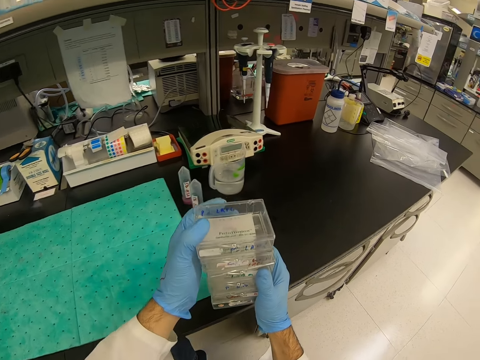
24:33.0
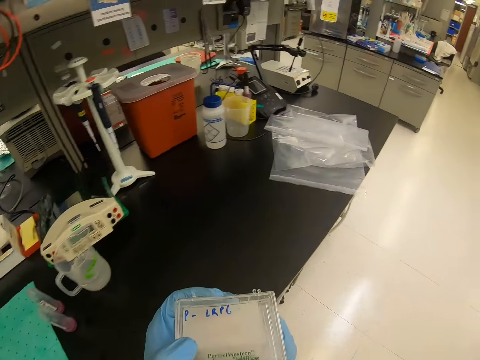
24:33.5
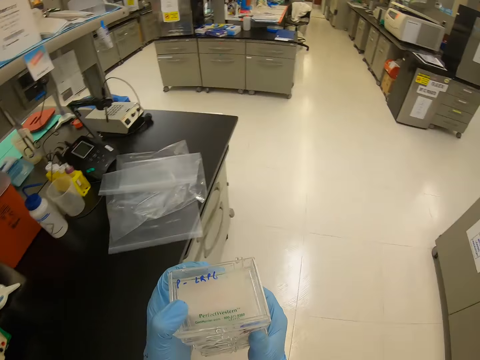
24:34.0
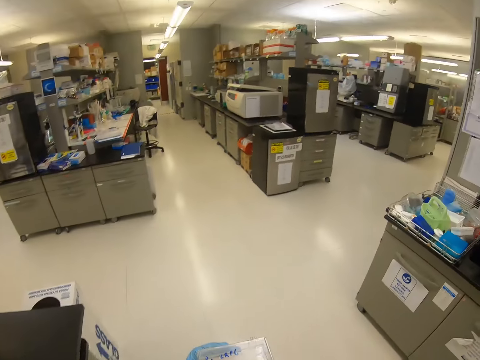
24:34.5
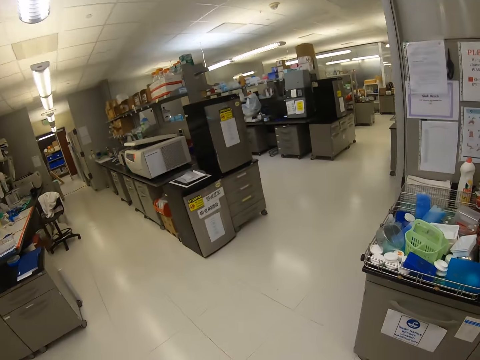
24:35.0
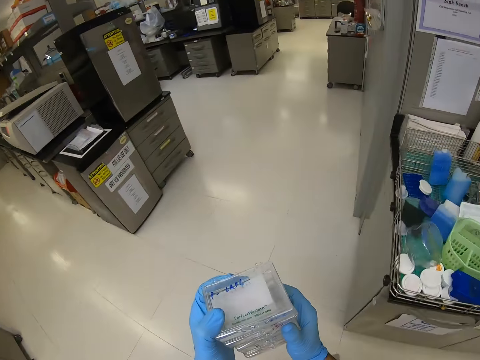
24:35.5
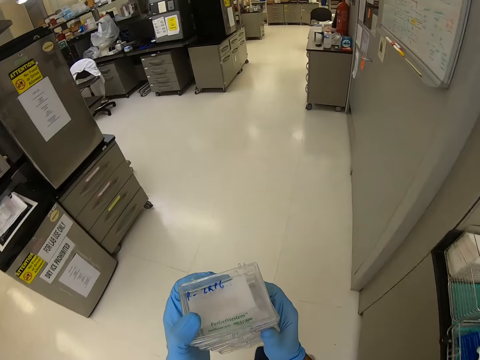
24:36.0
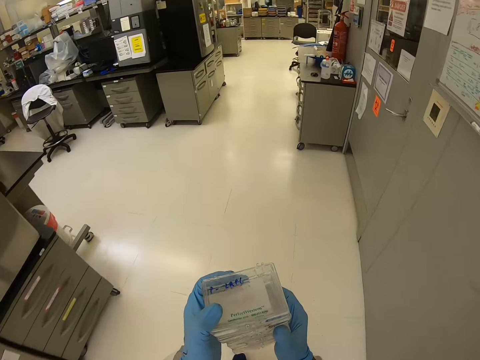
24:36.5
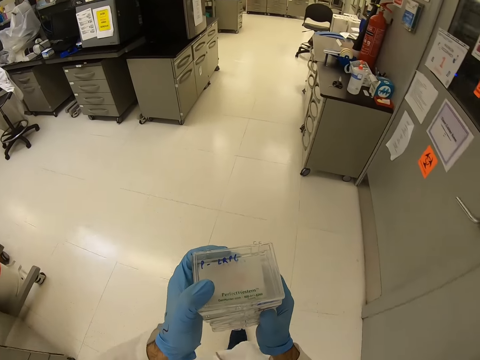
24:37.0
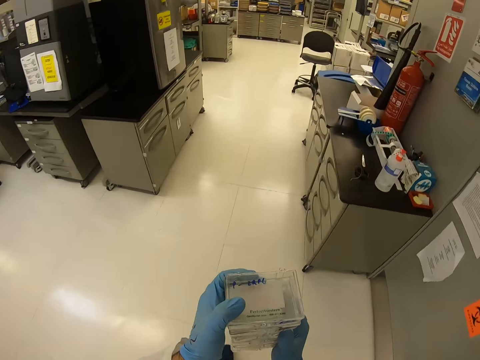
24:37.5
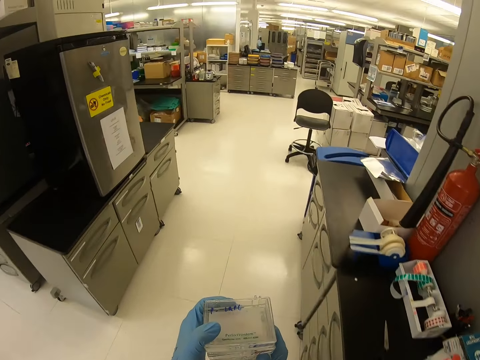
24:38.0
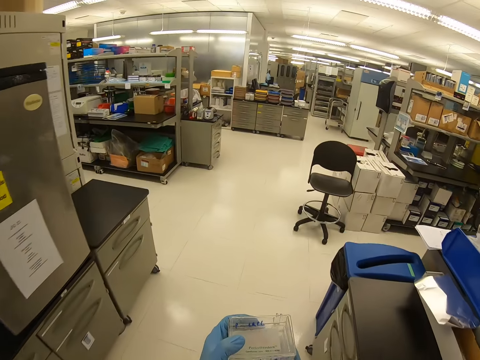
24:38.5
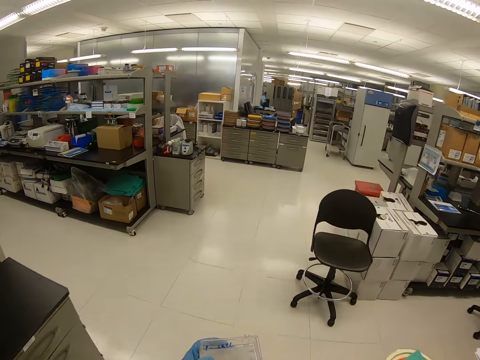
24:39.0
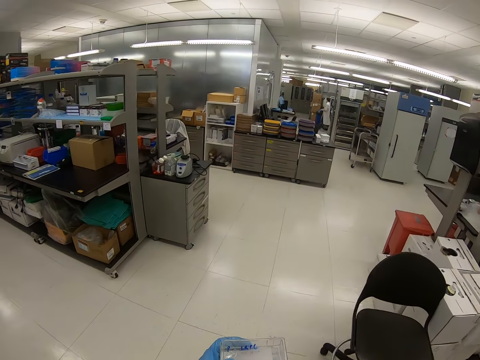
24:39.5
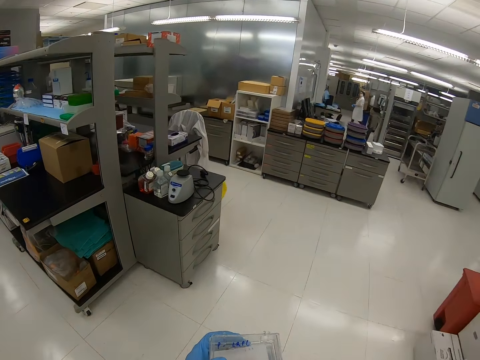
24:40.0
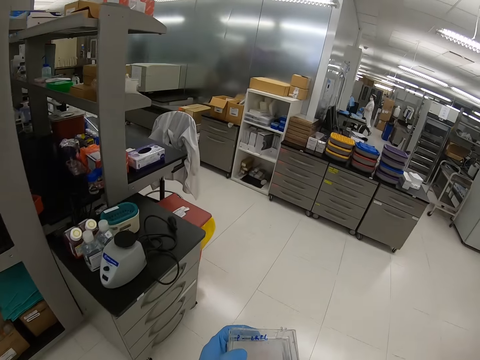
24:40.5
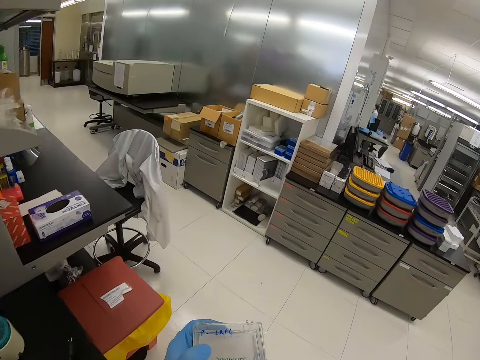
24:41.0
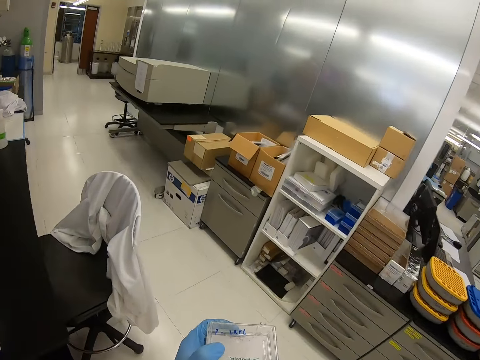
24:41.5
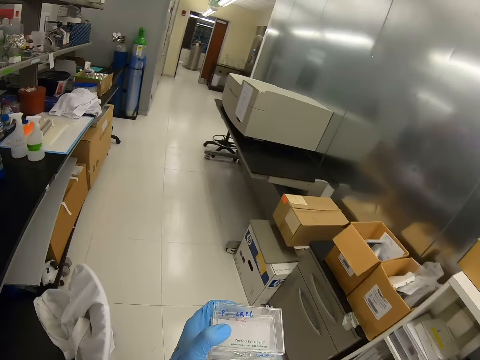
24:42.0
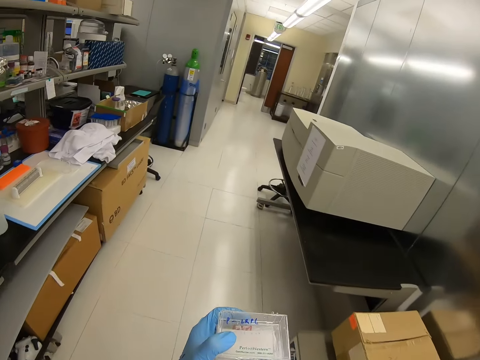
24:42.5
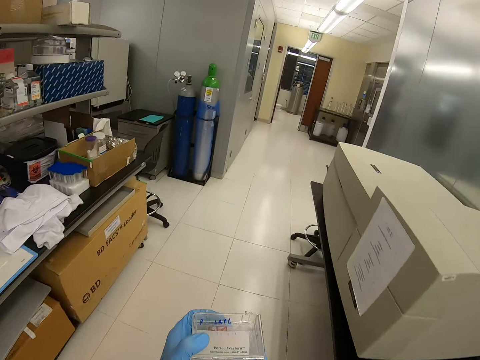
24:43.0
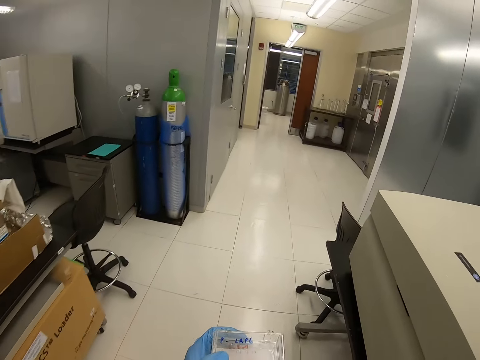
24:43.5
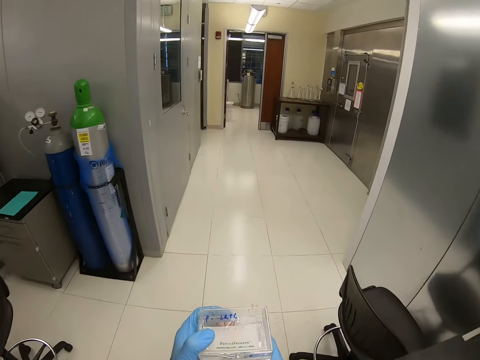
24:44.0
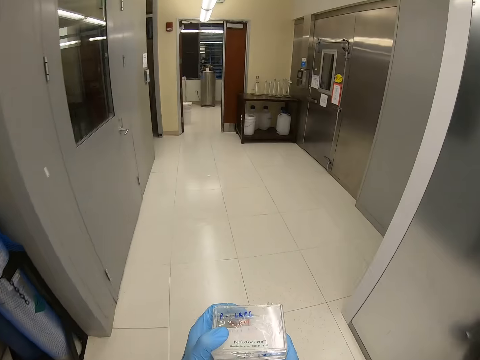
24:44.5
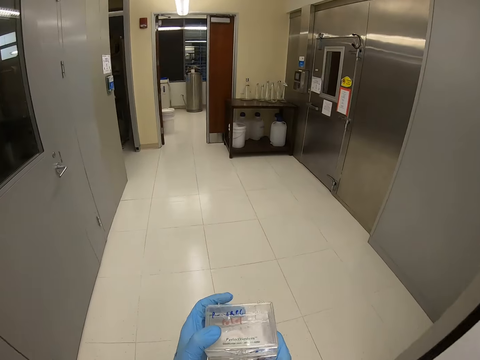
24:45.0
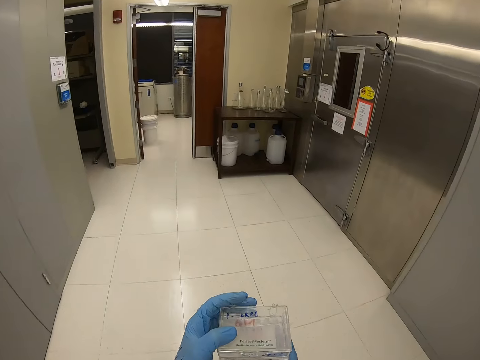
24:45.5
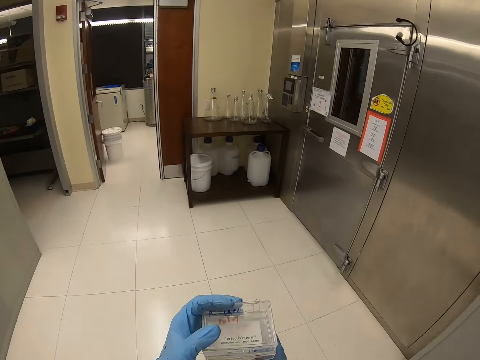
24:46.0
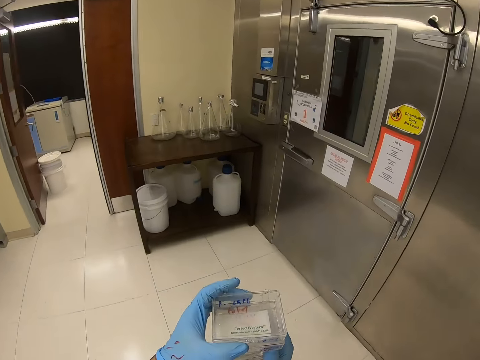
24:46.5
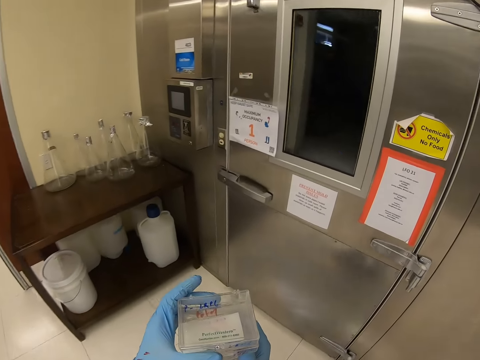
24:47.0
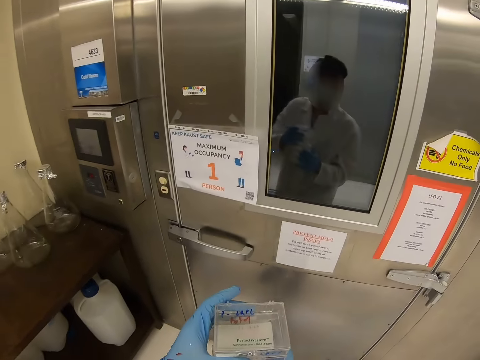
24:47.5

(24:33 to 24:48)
The camera wearer moves an apparatus from the table. He carries the small containers with his hands and walks in the laboratory.

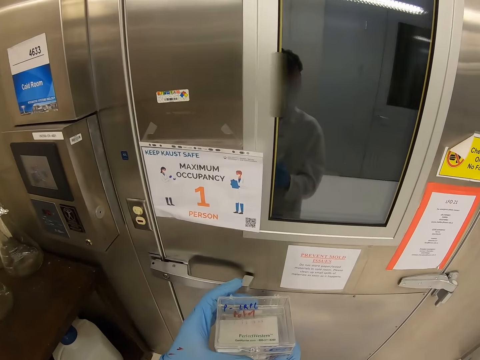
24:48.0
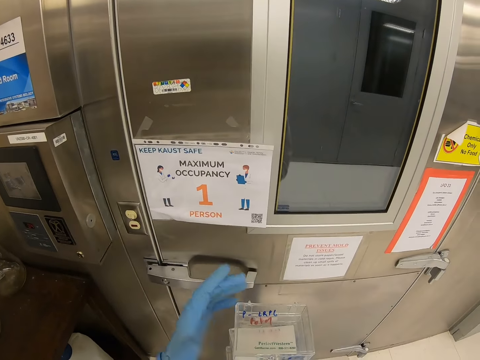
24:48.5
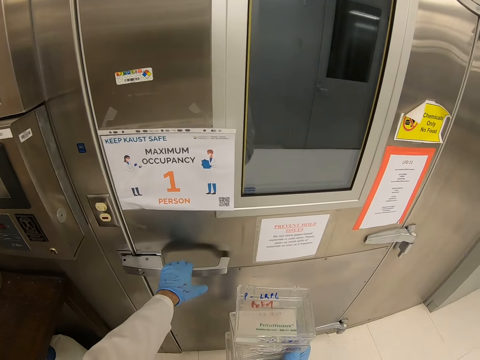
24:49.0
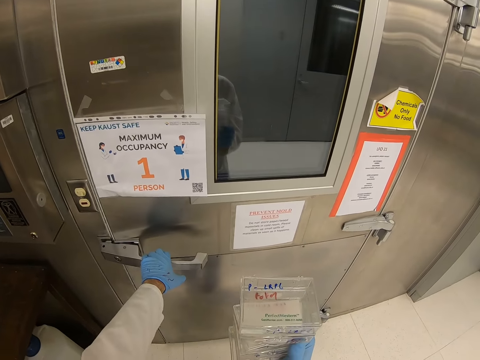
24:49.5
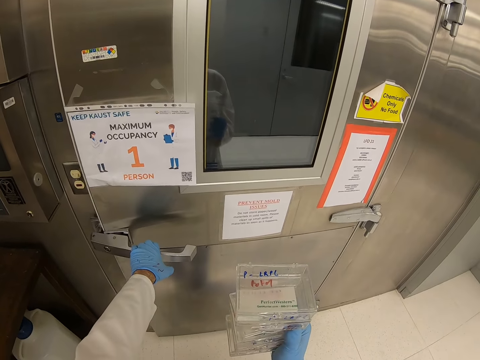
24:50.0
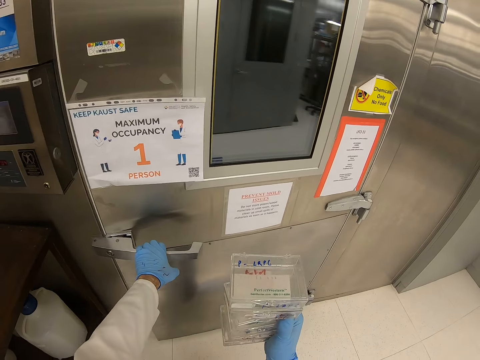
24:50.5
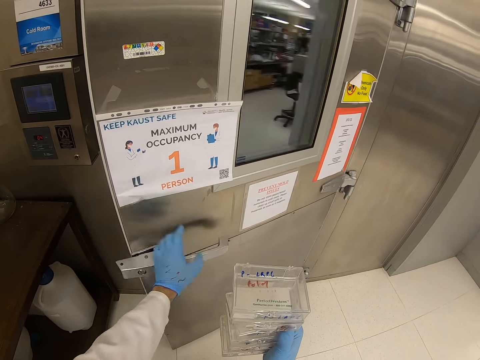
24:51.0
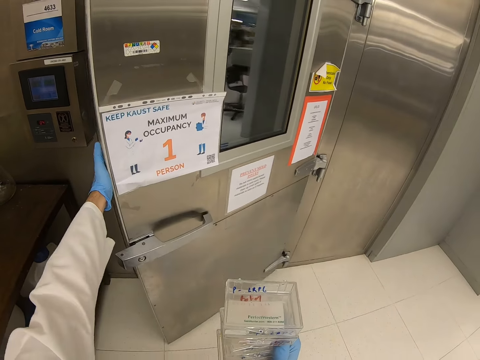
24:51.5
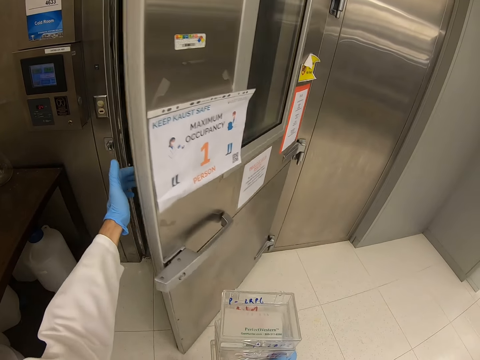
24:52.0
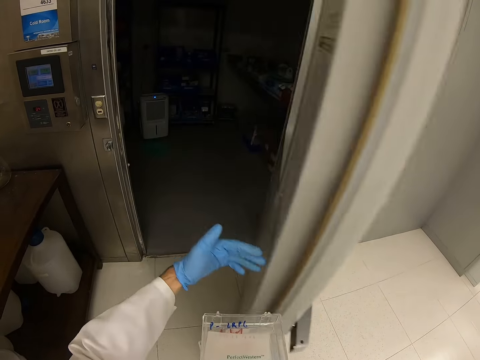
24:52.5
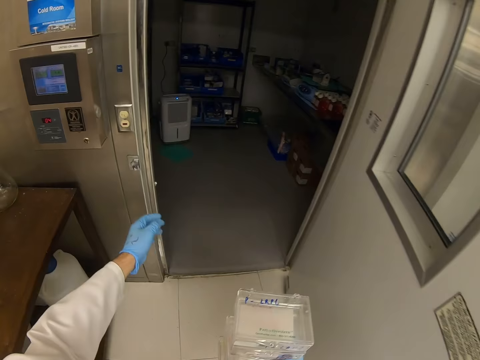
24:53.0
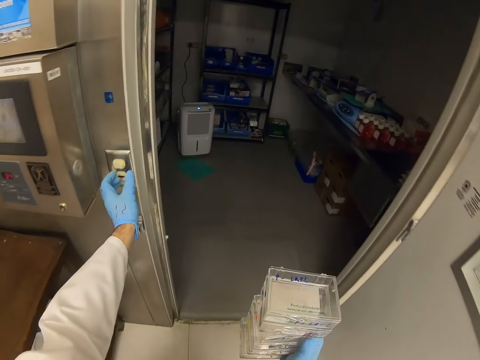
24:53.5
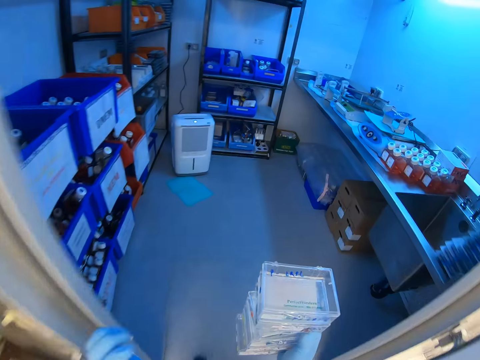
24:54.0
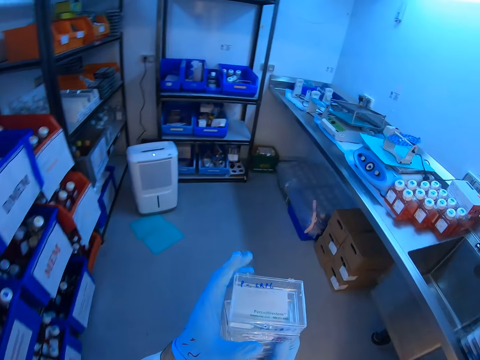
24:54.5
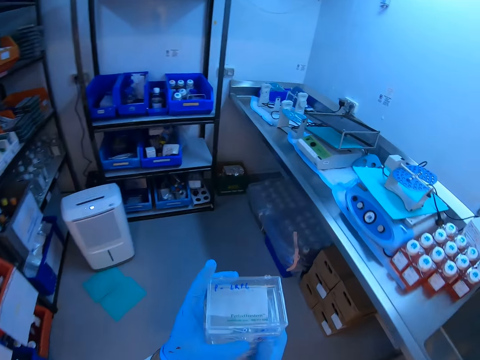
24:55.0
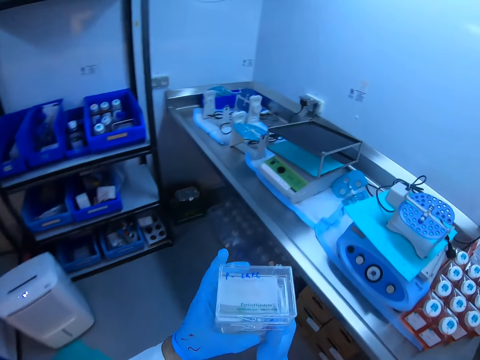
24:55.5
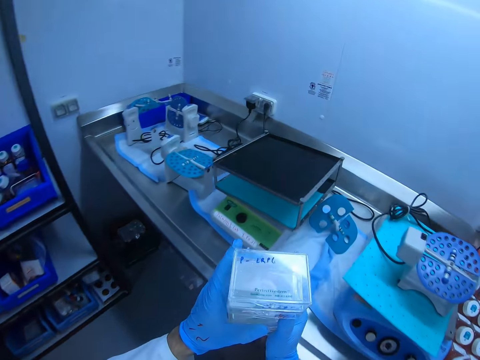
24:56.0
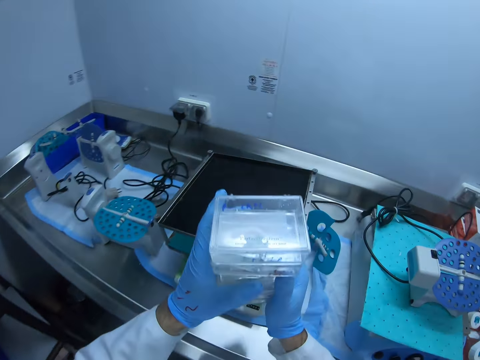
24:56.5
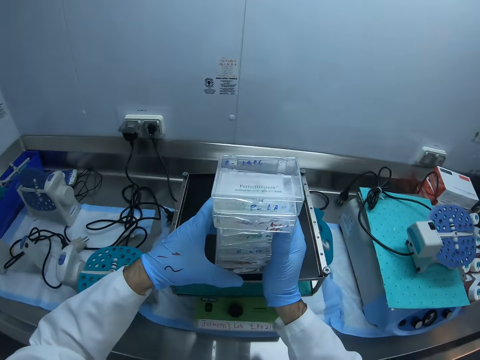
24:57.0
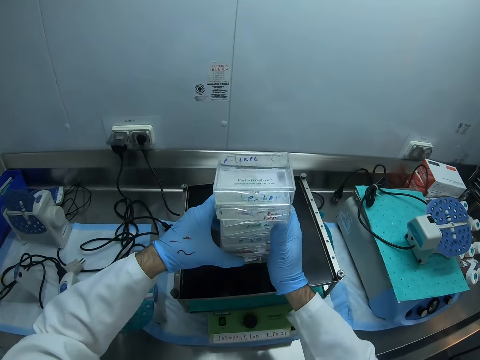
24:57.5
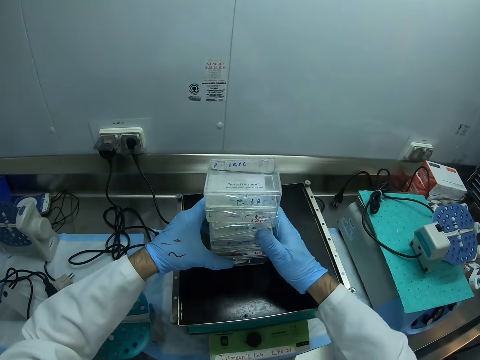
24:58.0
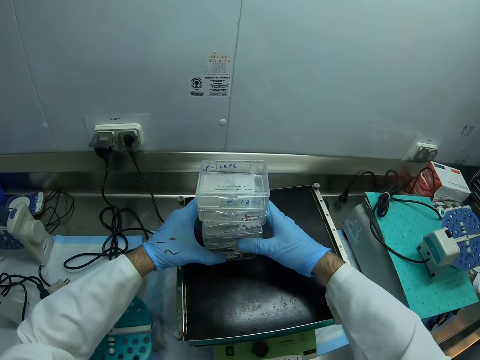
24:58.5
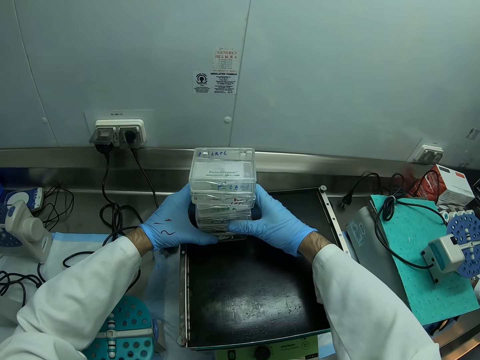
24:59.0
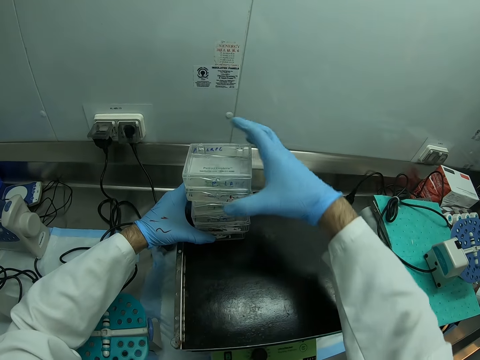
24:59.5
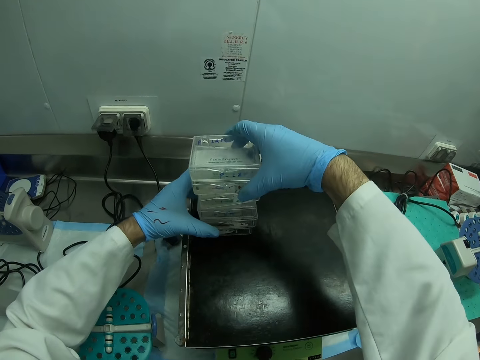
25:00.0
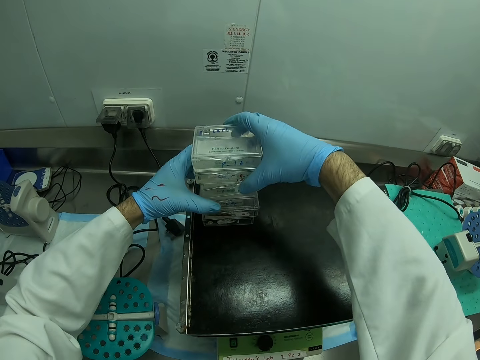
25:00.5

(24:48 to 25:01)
The camera wearer opens the door with his left hand. He puts an apparatus in a machine.
